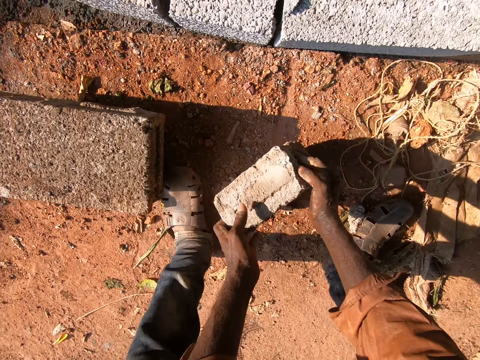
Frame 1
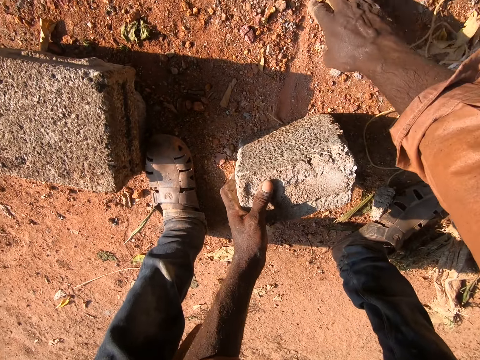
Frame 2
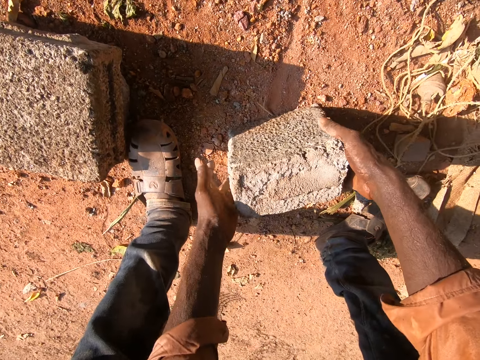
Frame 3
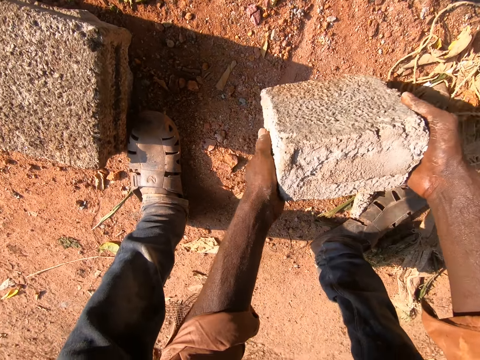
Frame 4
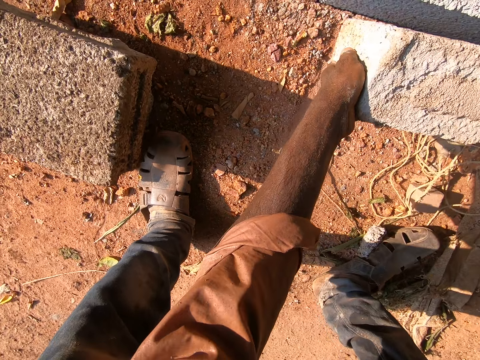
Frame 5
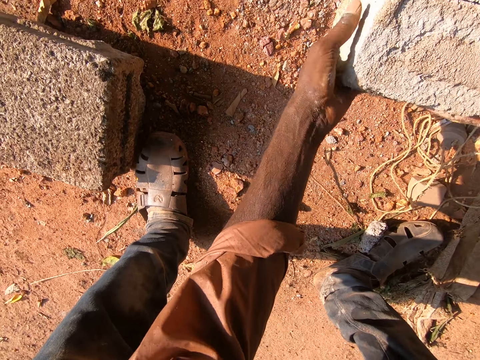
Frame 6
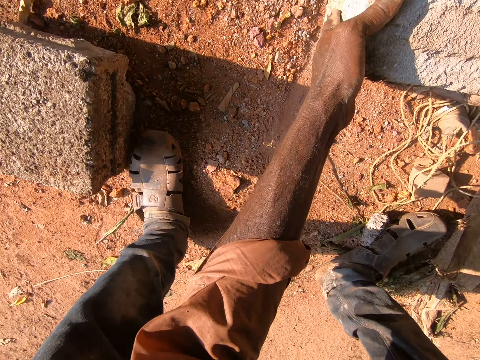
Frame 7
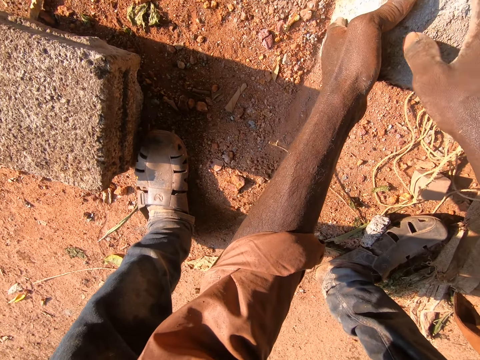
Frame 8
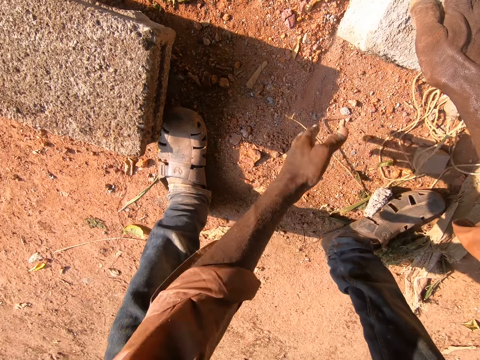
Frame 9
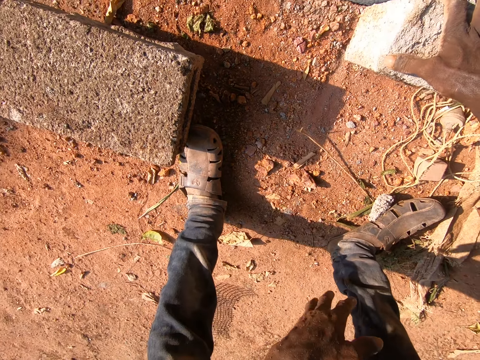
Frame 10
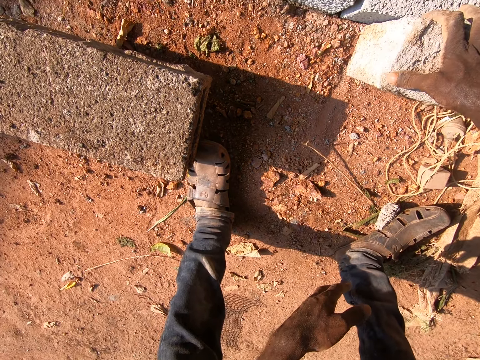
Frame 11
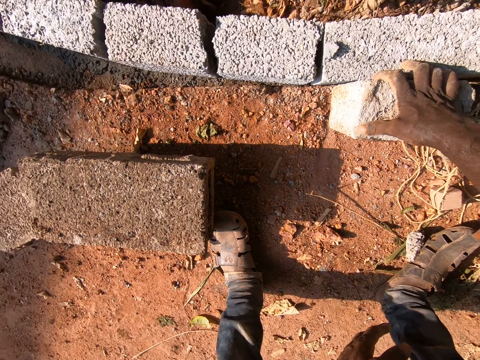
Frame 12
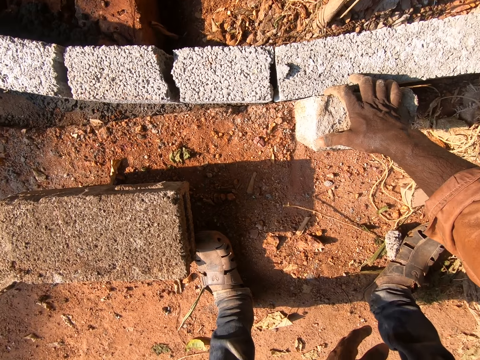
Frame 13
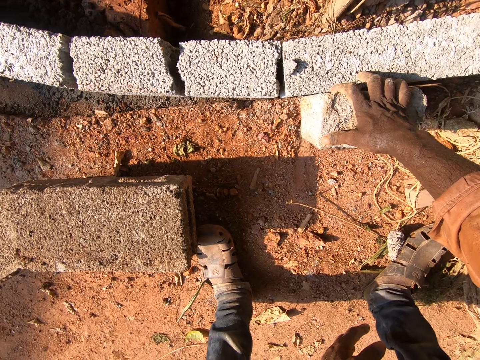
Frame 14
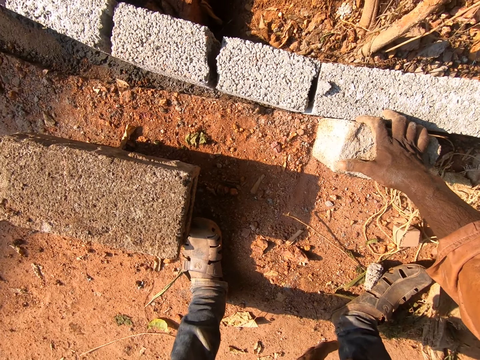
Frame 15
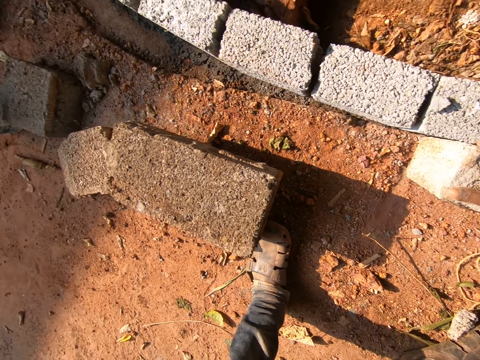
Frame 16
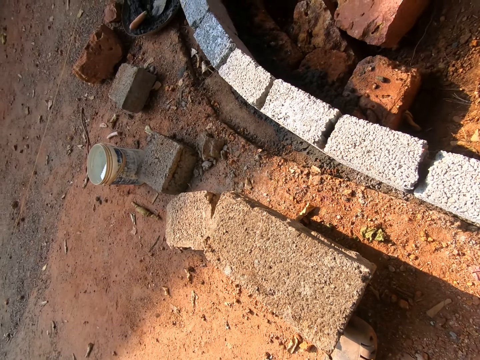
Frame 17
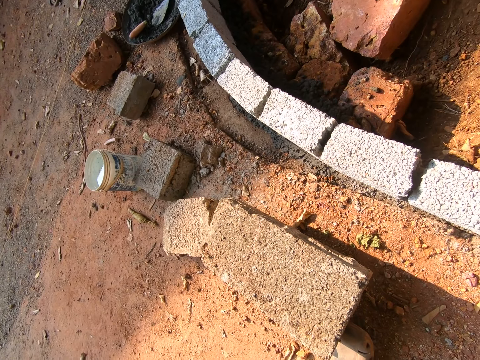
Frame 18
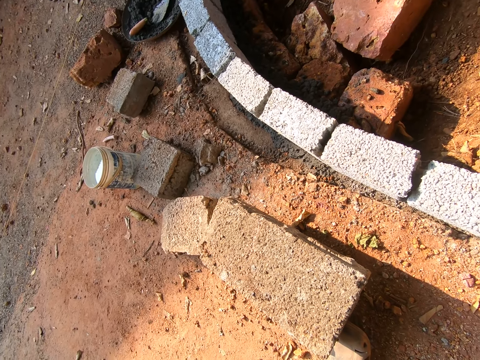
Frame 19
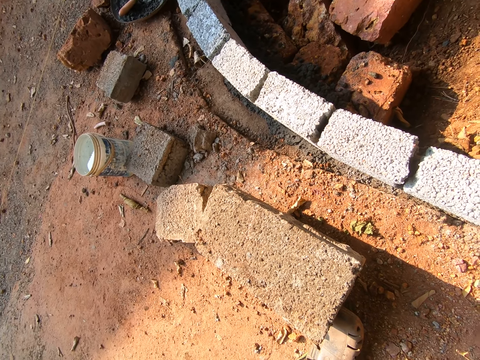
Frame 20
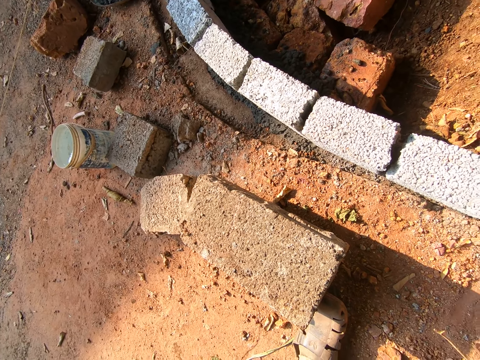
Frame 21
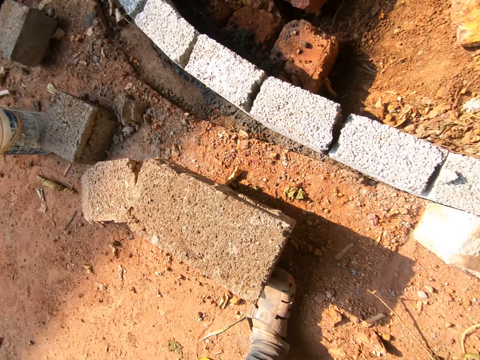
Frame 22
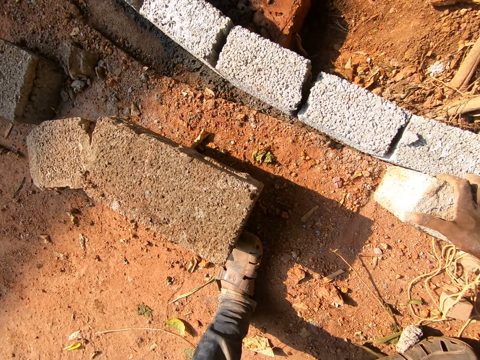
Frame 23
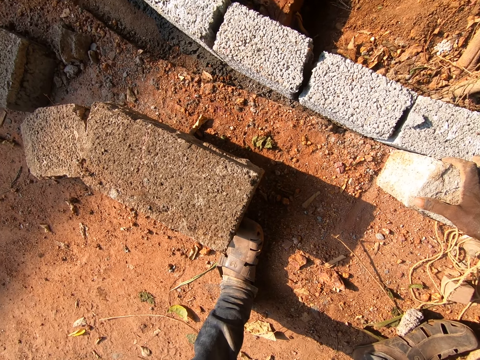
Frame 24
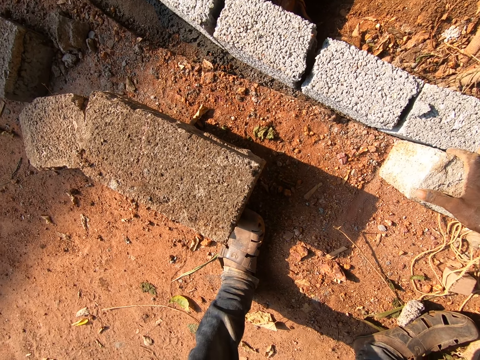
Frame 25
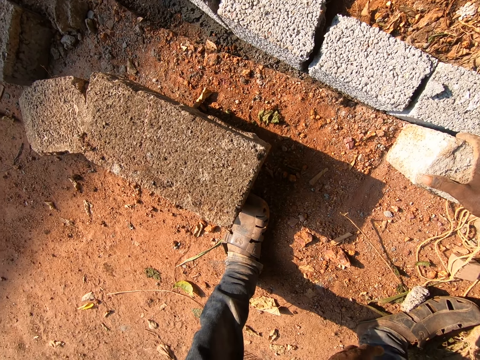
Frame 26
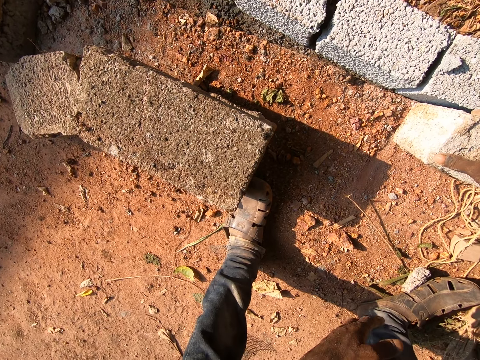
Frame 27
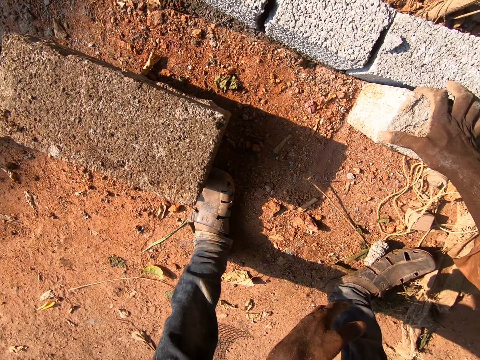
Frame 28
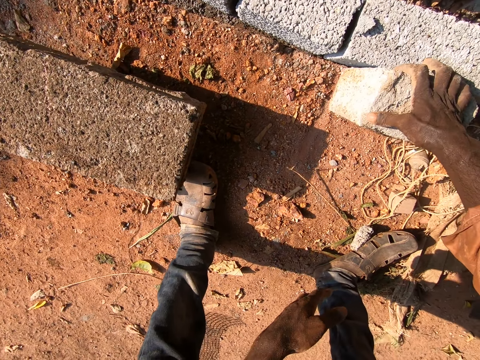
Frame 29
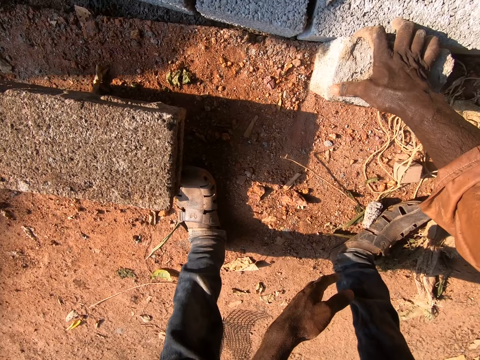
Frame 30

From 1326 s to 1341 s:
The camera wearer touches the ground. They put the brick on the ground against the other brick. They hold the brick with the right hand.

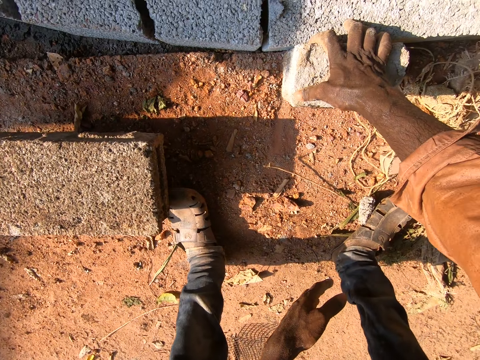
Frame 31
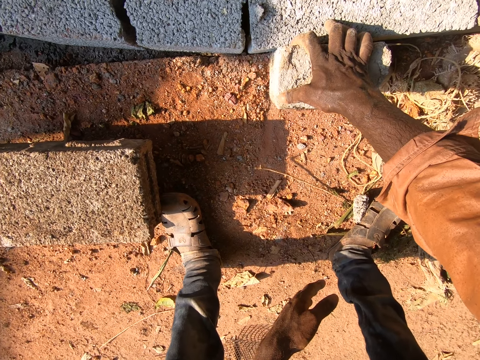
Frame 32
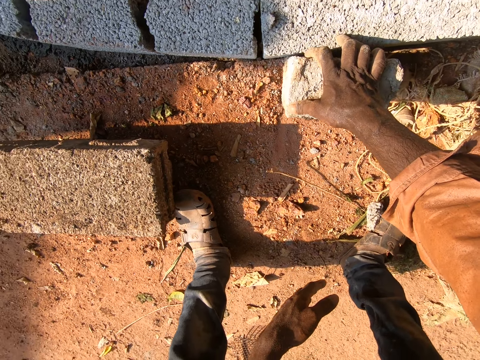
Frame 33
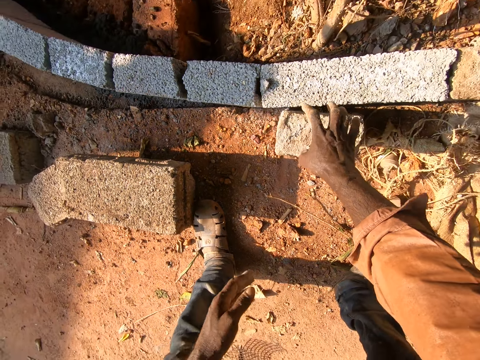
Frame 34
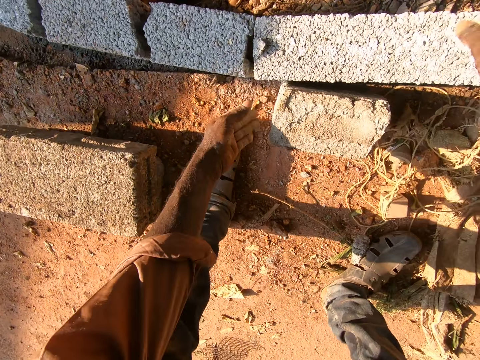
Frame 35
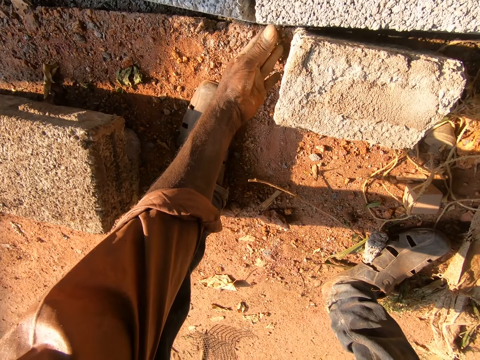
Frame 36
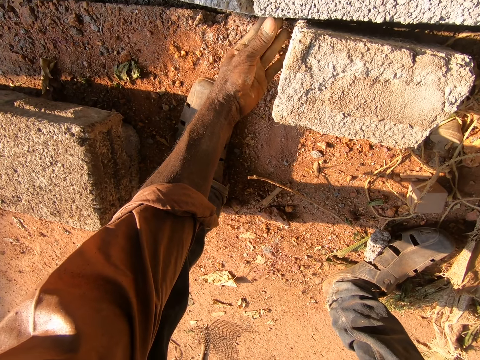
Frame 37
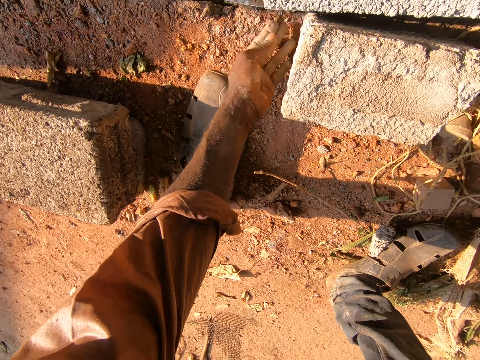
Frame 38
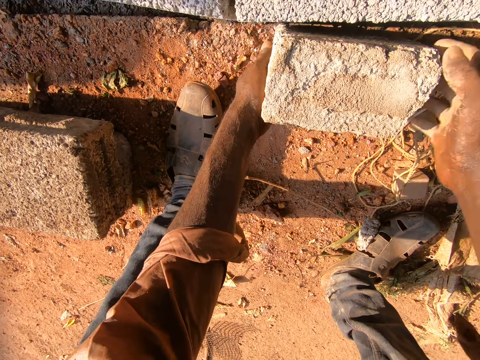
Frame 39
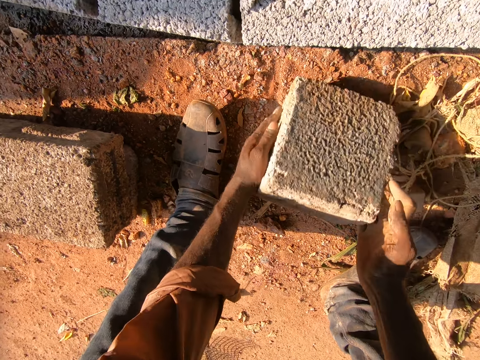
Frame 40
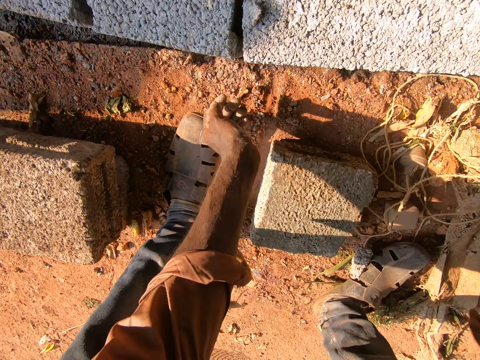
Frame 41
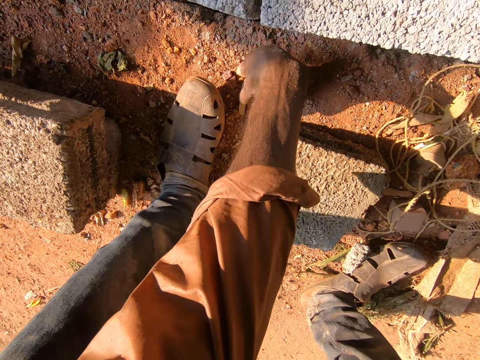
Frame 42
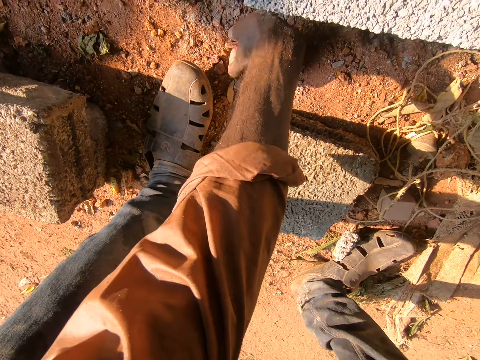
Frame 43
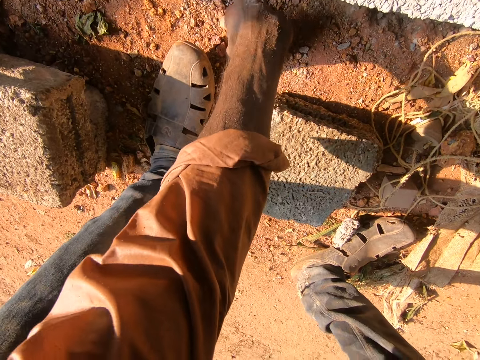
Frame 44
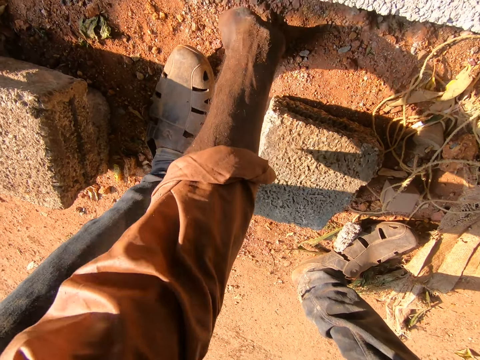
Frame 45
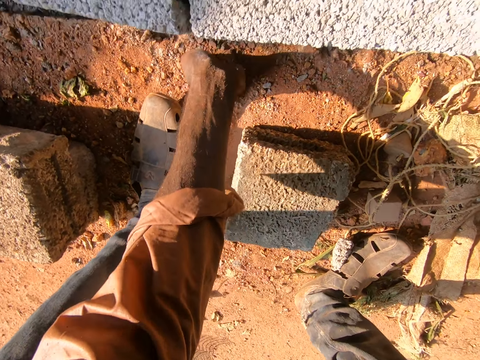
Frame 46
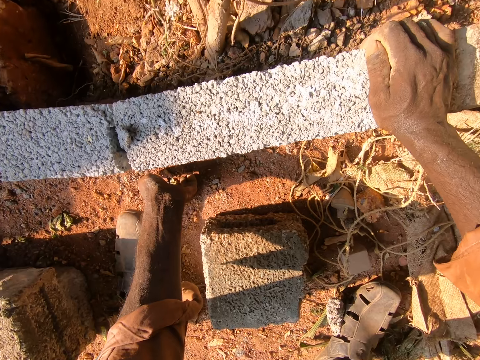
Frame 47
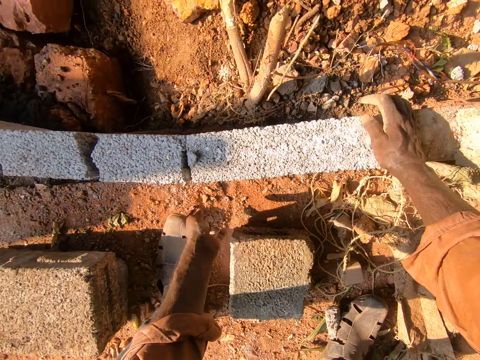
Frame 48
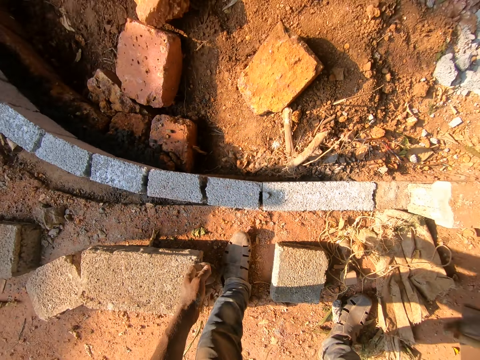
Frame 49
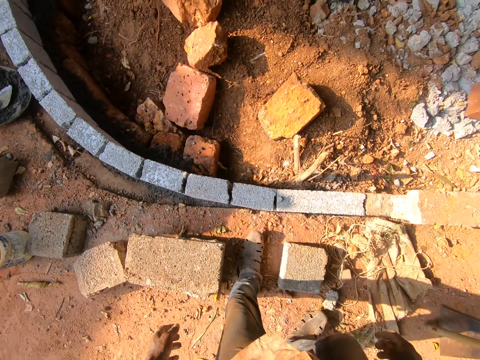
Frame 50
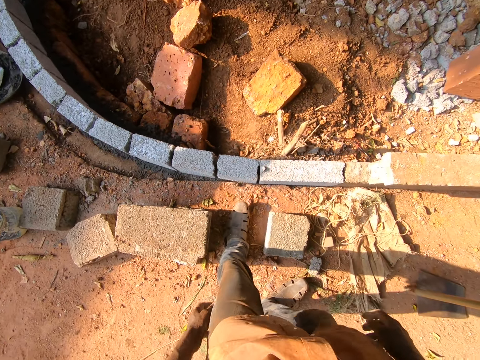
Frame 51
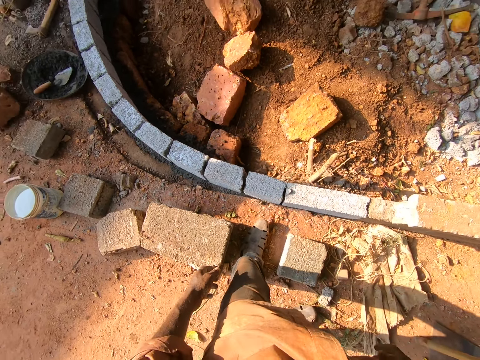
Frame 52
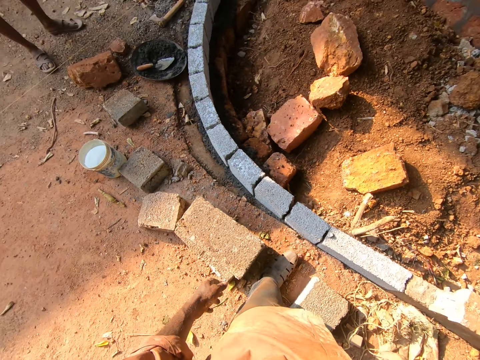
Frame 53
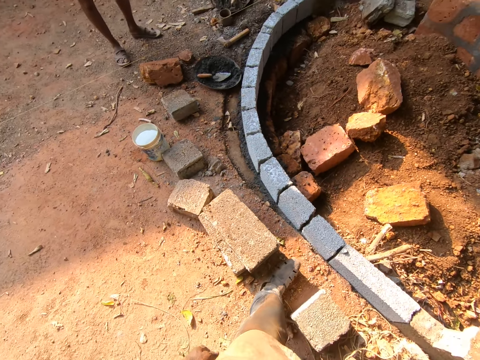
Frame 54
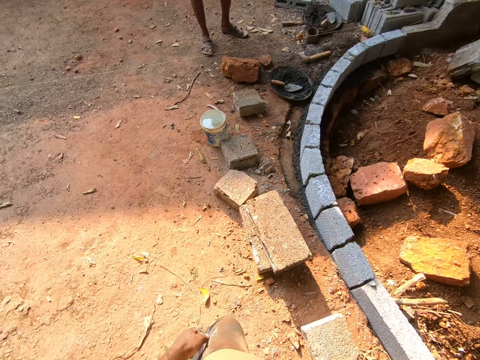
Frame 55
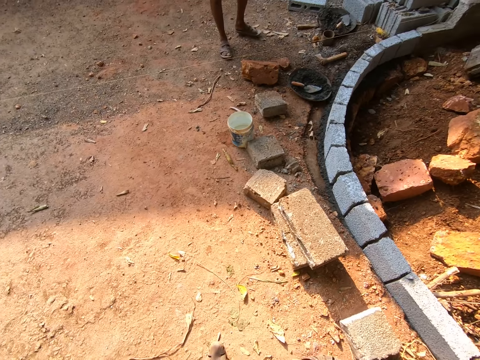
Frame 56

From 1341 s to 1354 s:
The camera wearer puts the brick on the ground. He turns the brick and hits the brick with his hand.
